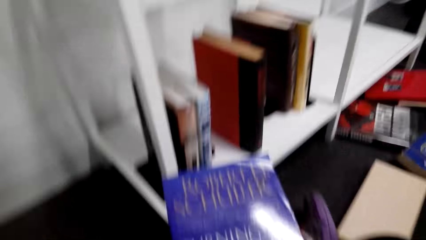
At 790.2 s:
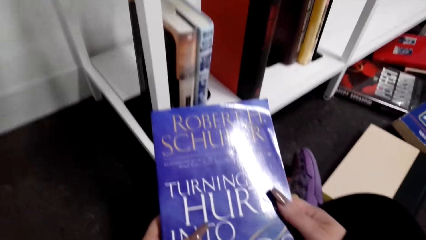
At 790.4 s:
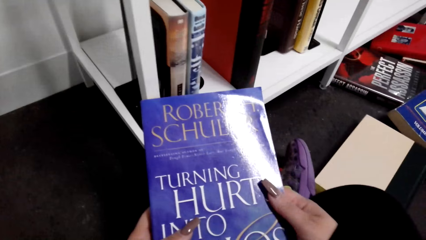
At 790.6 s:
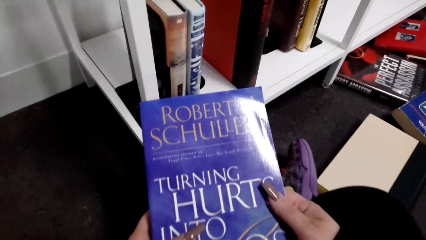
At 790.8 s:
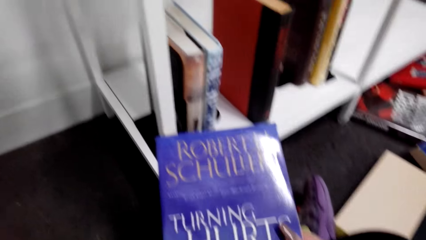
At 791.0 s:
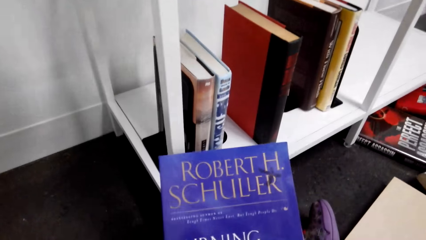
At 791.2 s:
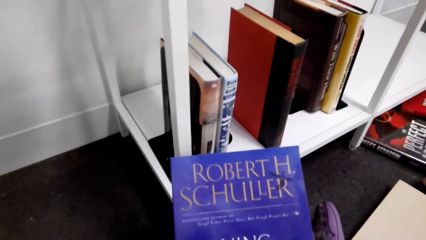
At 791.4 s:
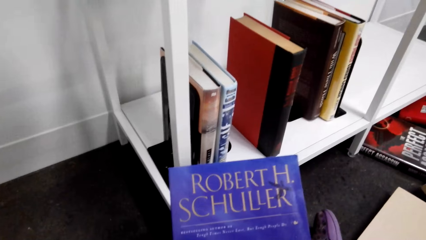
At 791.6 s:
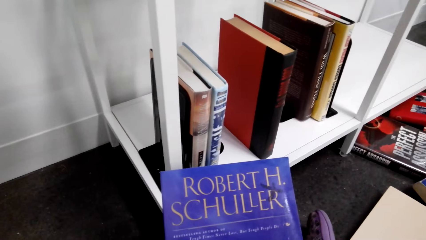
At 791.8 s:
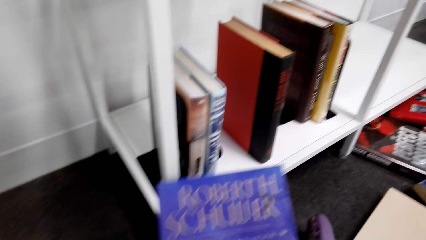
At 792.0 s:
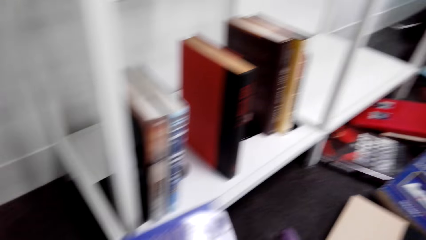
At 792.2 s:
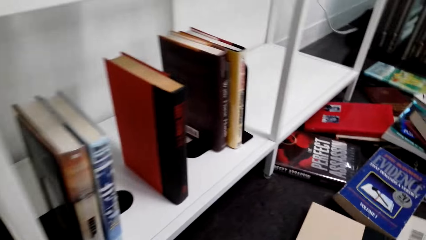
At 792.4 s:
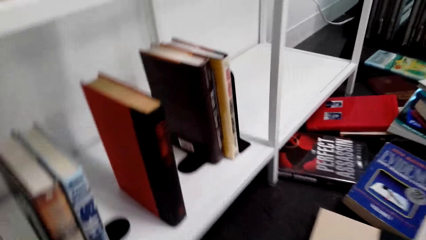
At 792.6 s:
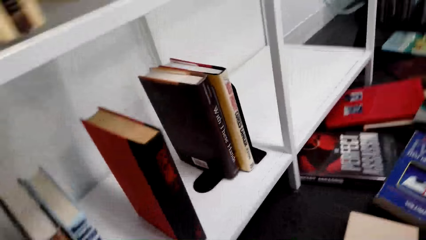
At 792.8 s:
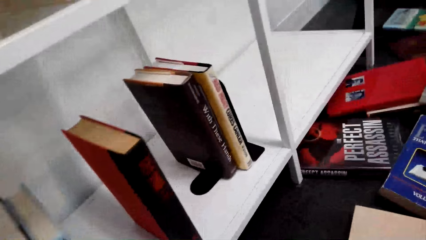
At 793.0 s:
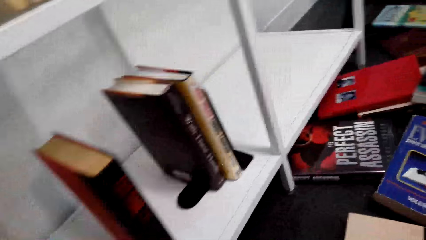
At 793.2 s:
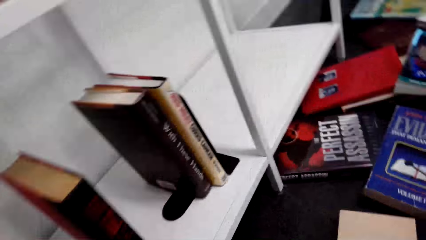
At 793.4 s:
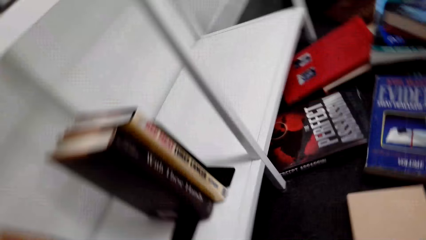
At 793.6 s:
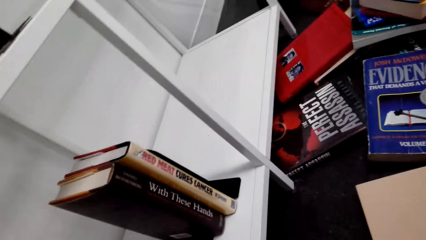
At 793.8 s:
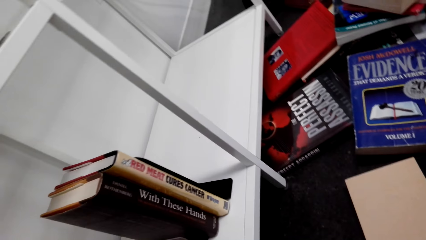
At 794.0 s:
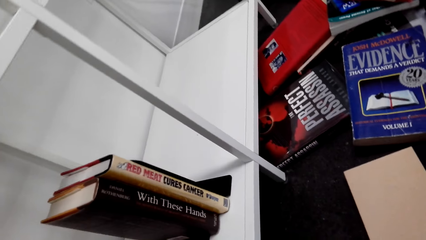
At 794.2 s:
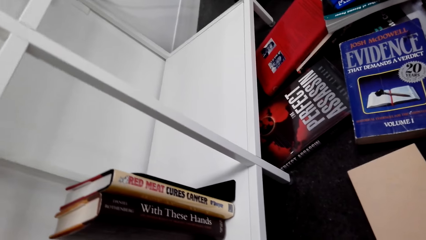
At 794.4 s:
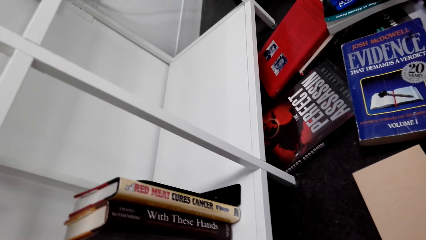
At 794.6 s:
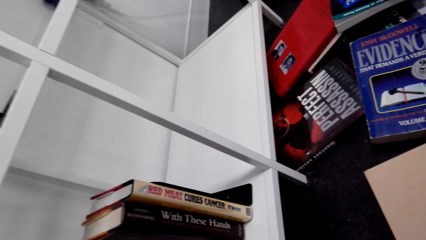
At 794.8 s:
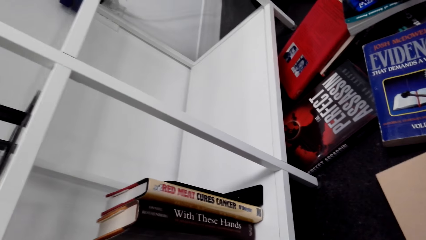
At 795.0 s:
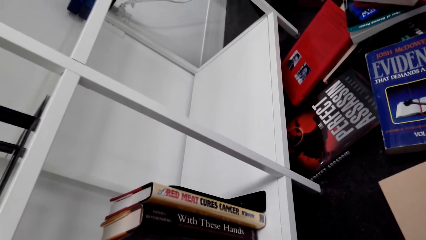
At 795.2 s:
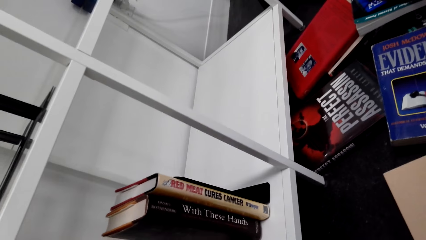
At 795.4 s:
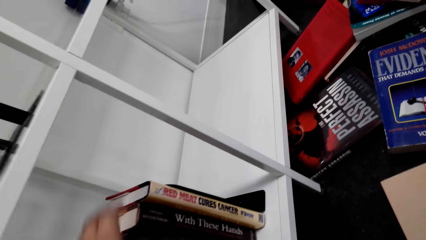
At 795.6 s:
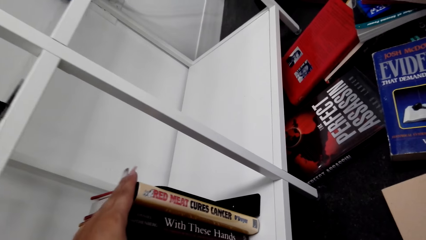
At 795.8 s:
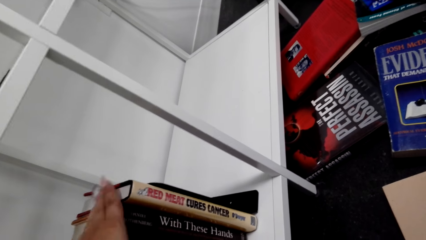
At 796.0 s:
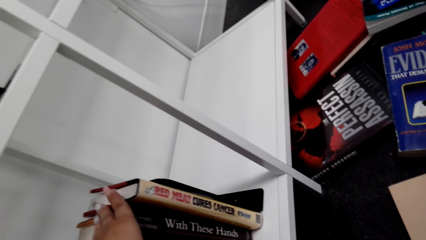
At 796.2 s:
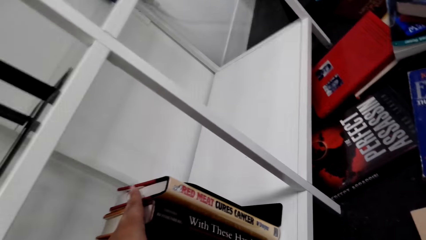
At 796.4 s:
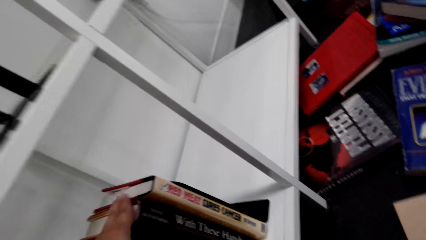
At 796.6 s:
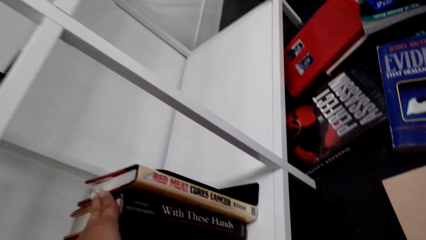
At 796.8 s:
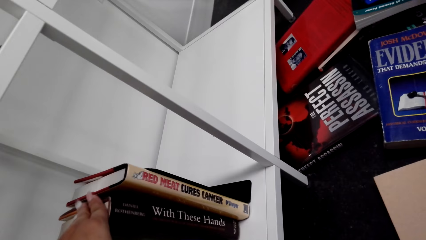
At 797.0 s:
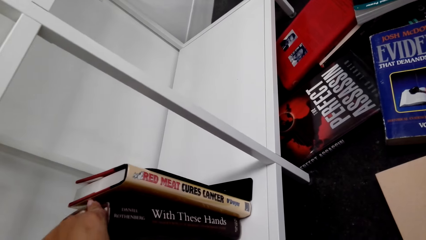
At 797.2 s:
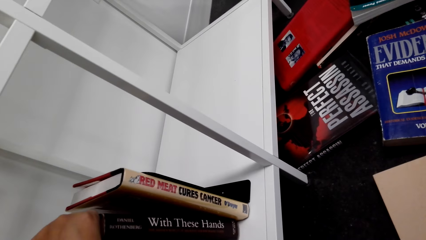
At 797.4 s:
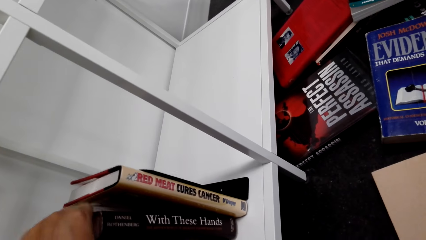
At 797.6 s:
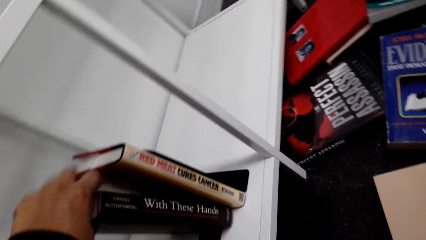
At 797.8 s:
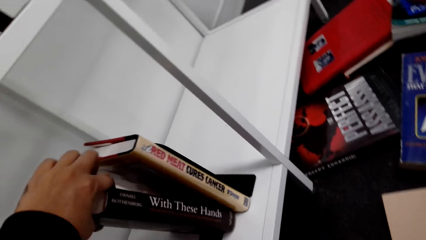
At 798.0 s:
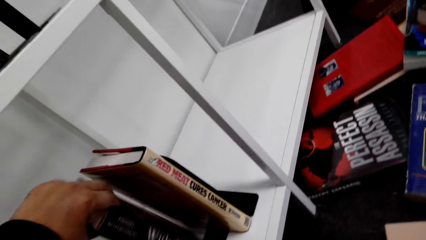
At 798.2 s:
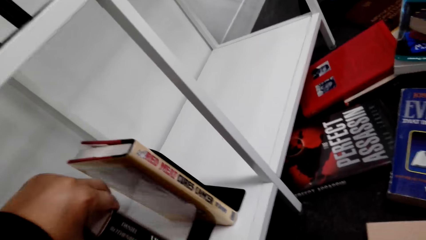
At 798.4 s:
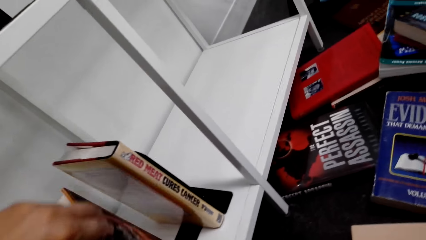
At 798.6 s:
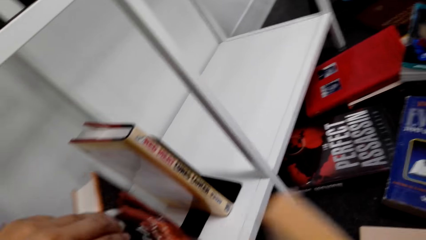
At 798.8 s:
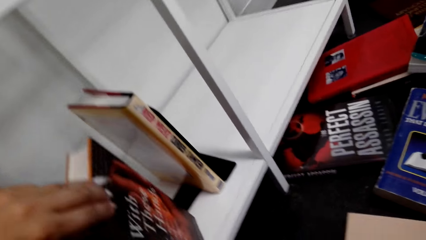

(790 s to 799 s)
The camera wearer holds the book. They look at the book. They look at the books on the shelf. They put the book on the shelf. They pick a book from the shelf.

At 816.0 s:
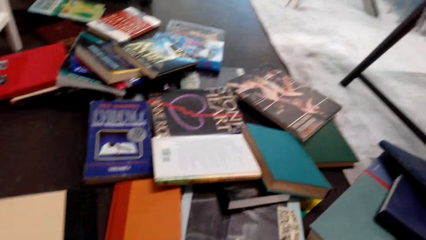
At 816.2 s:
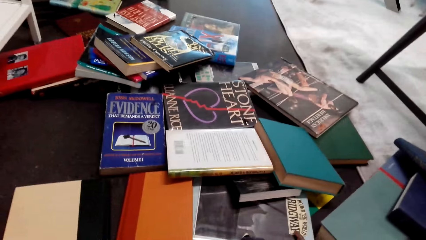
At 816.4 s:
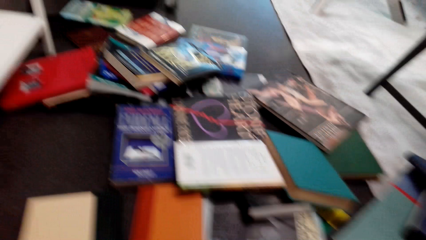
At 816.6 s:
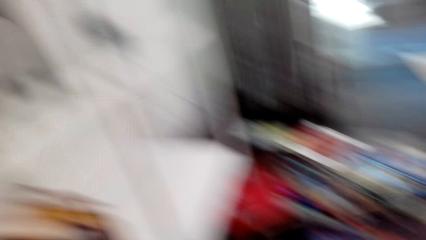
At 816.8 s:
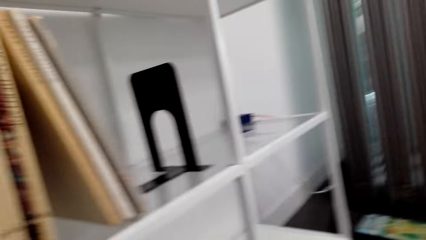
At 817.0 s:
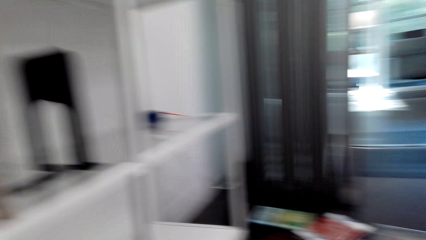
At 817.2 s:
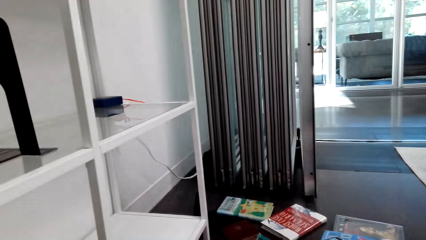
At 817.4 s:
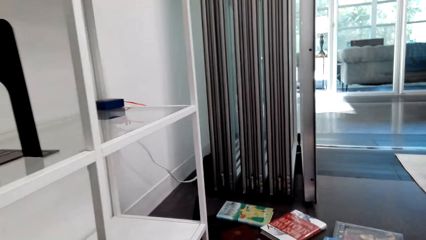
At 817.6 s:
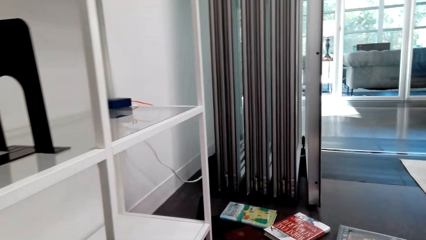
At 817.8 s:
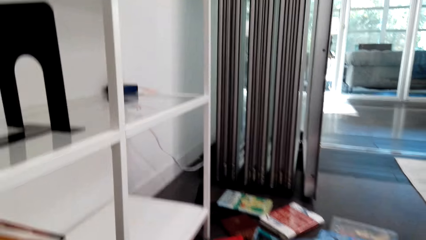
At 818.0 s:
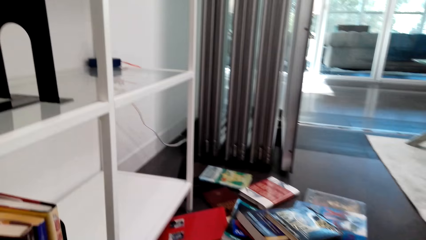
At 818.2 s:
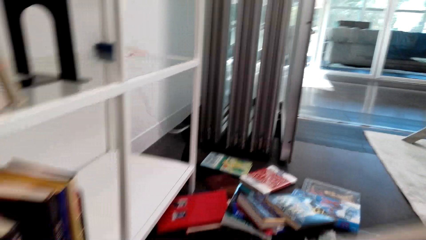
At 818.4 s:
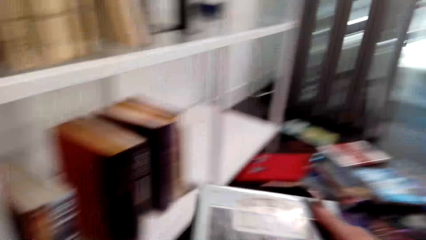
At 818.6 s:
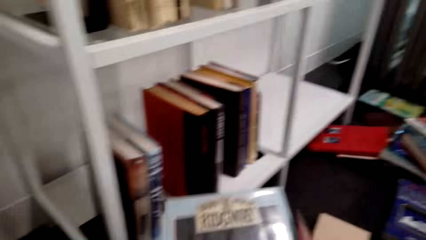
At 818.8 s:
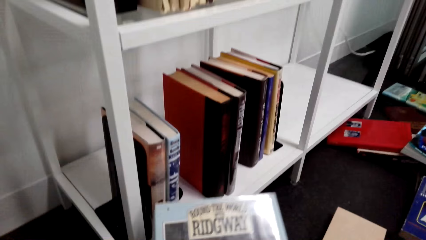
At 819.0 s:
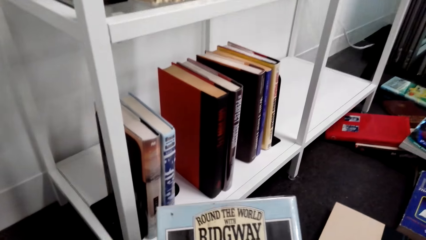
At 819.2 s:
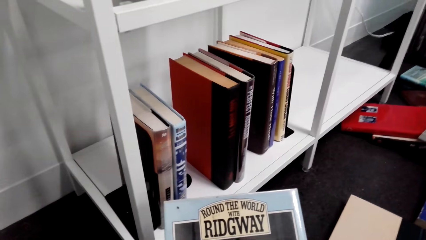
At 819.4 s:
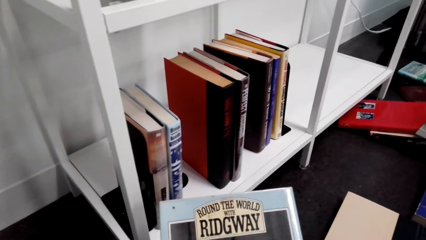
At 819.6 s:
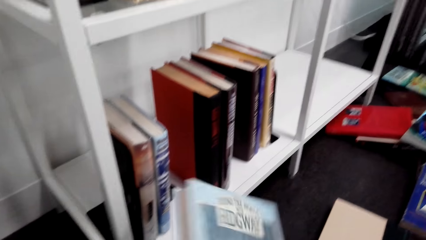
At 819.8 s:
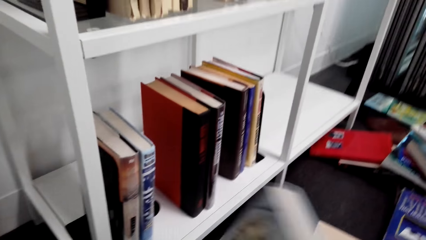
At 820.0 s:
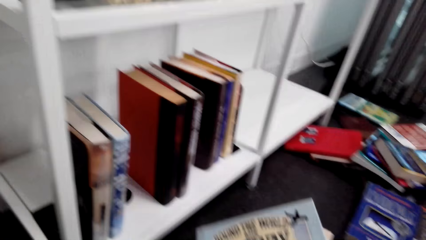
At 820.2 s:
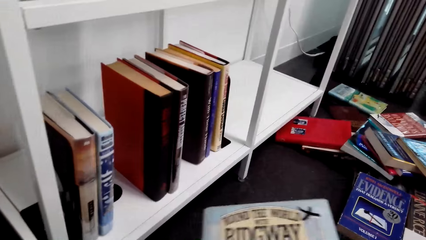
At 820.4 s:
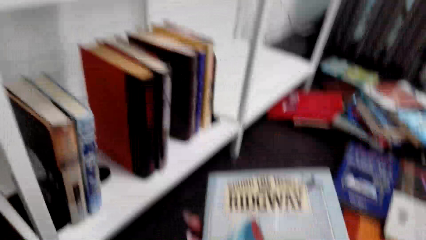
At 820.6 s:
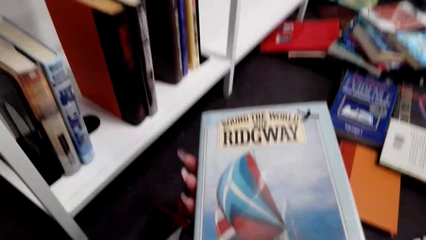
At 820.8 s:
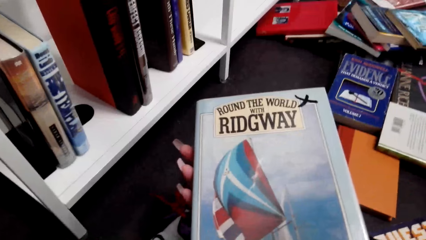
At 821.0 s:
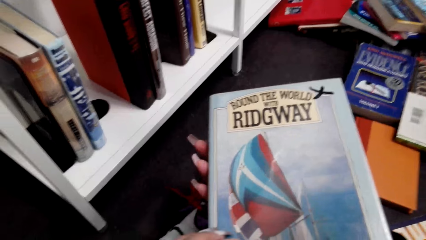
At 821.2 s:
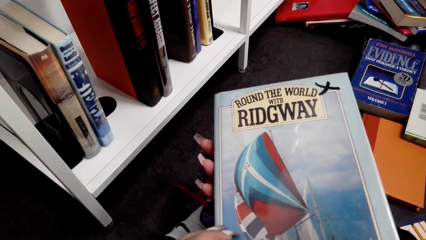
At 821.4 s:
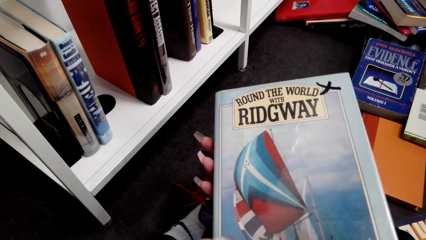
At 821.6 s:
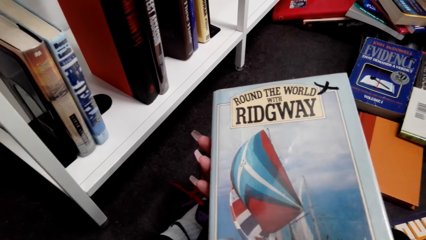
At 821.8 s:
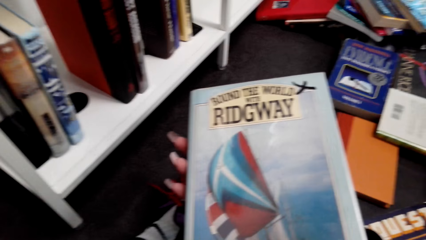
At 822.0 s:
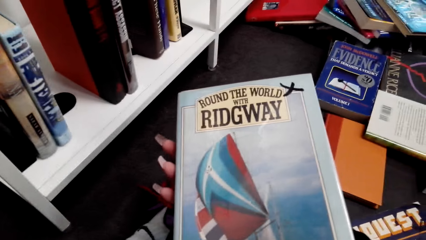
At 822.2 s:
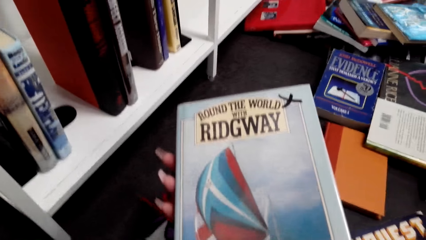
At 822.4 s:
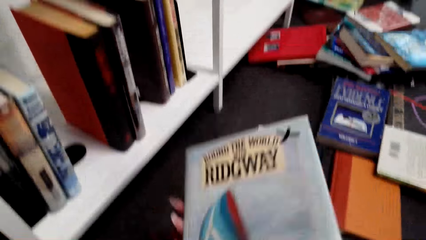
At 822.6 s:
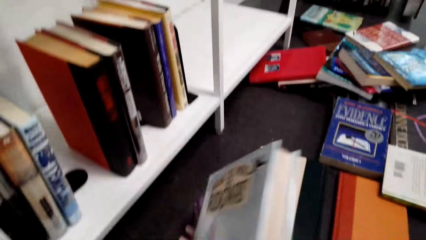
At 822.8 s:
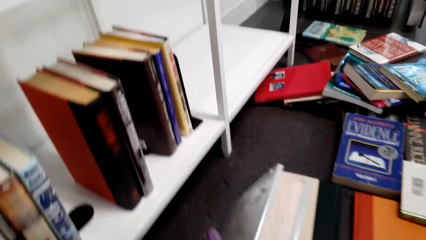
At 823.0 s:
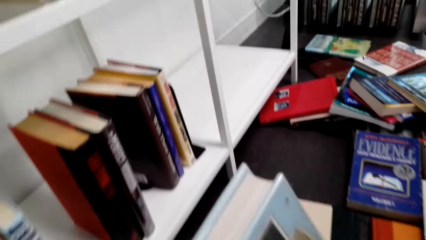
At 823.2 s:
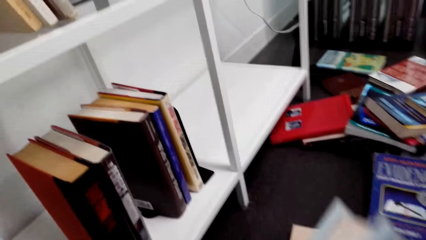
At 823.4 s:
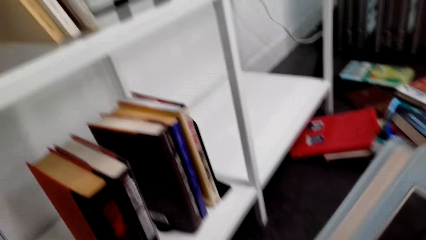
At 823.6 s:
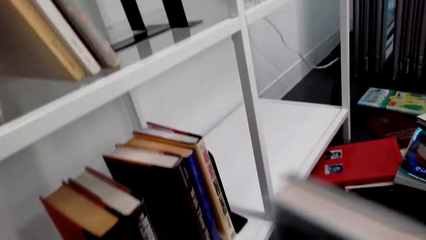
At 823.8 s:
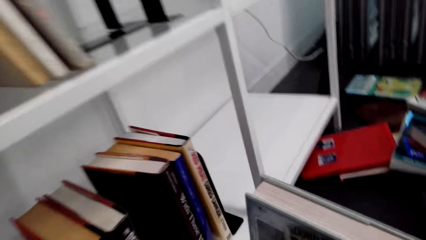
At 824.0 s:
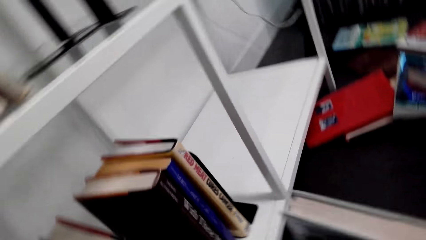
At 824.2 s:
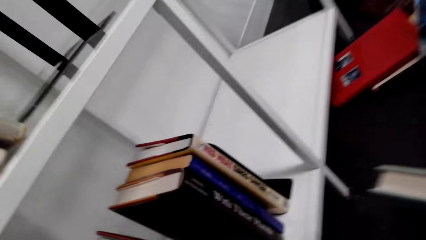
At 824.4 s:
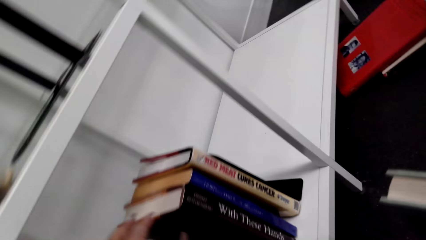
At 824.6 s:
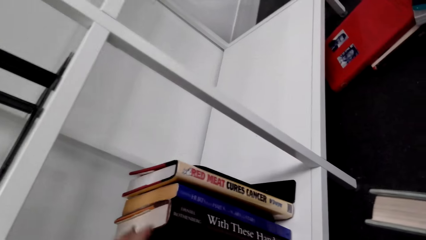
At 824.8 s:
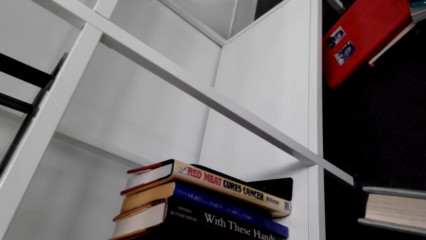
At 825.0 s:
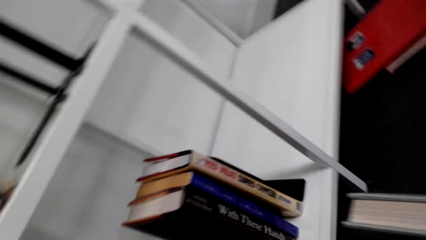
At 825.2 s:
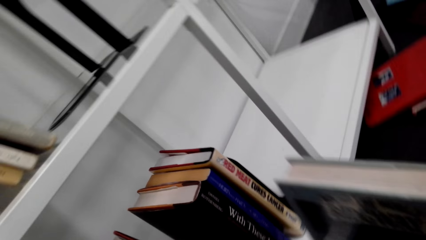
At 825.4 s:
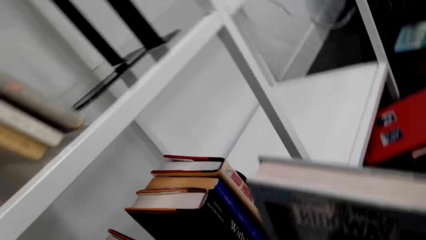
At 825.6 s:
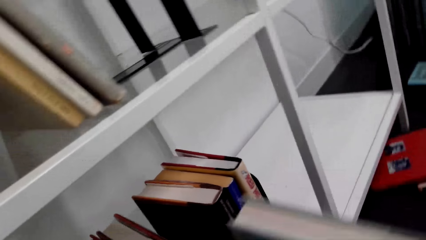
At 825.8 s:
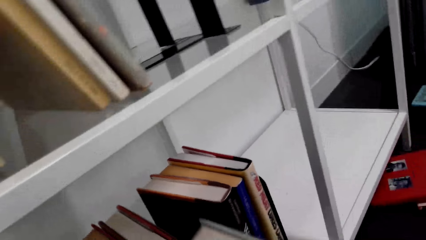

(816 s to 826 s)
The camera wearer looks at the shelf. They hold a book. They look at the book. They hold the book.
